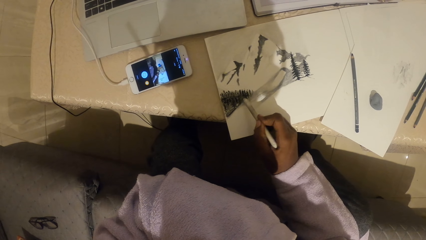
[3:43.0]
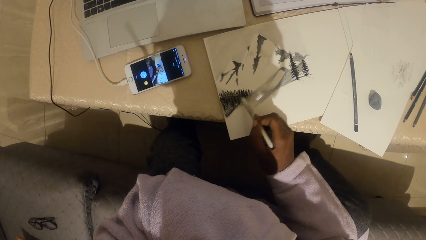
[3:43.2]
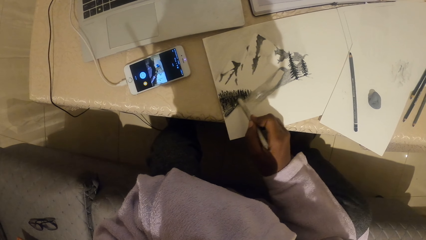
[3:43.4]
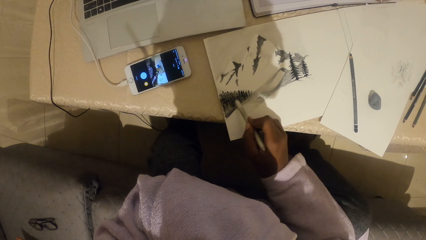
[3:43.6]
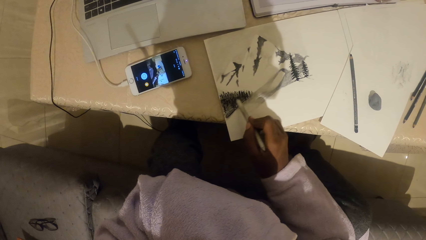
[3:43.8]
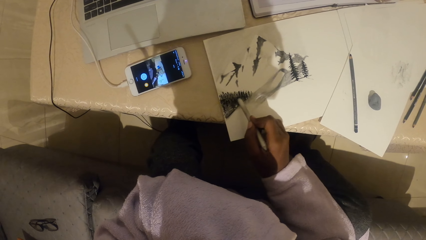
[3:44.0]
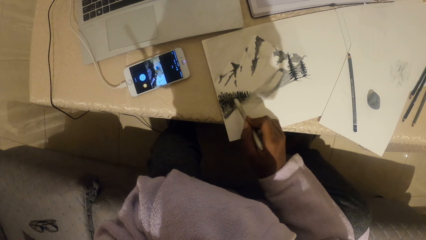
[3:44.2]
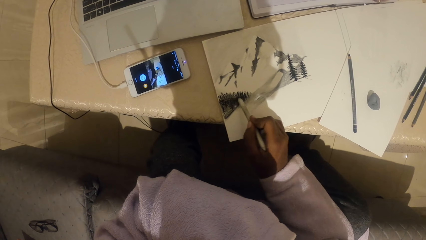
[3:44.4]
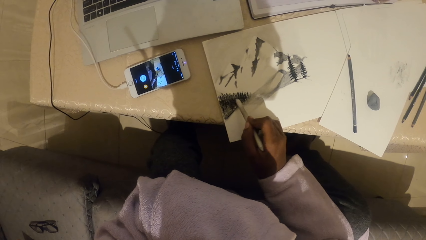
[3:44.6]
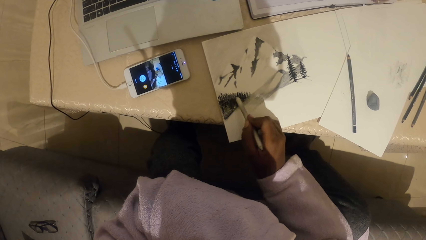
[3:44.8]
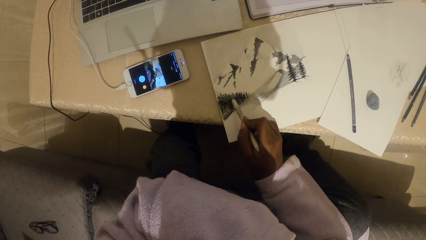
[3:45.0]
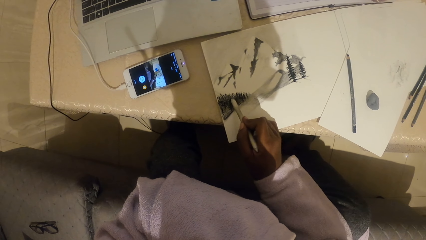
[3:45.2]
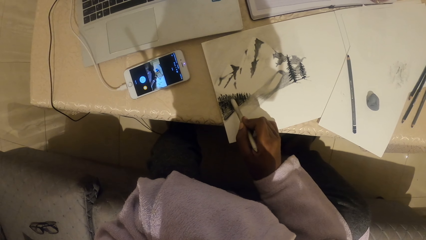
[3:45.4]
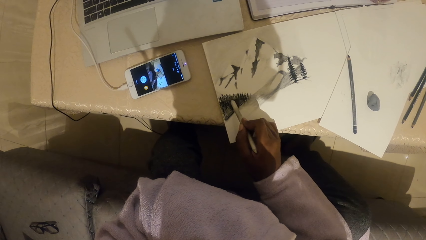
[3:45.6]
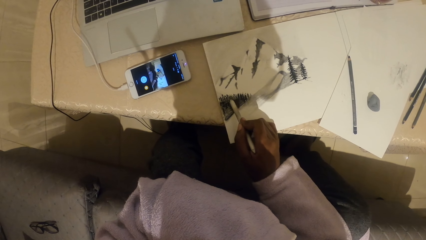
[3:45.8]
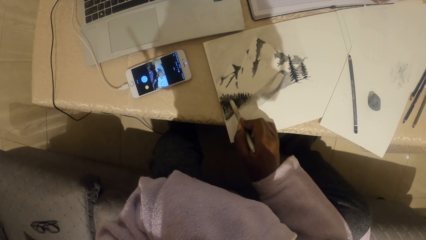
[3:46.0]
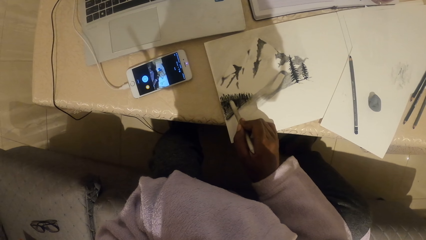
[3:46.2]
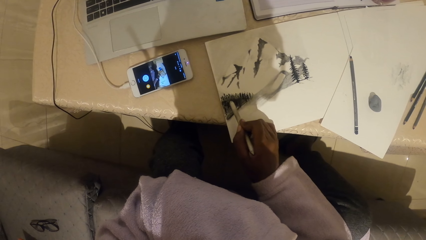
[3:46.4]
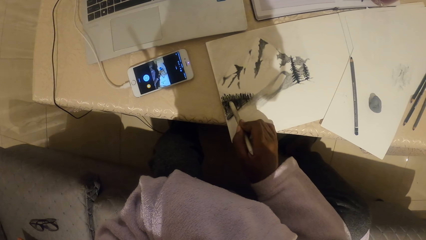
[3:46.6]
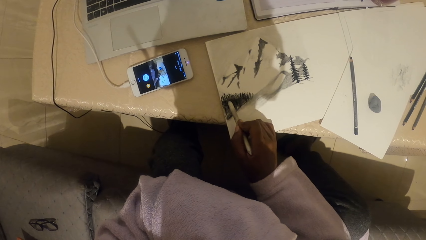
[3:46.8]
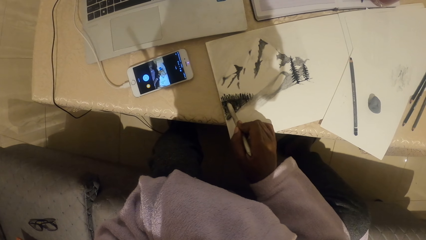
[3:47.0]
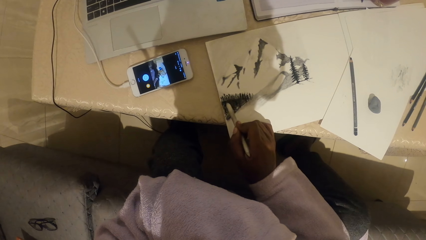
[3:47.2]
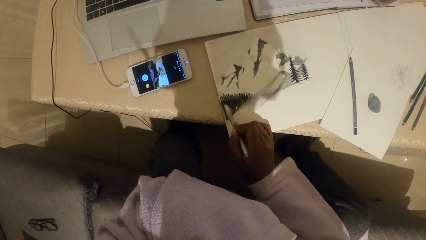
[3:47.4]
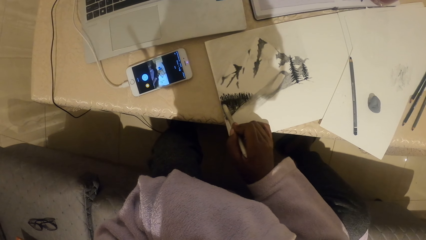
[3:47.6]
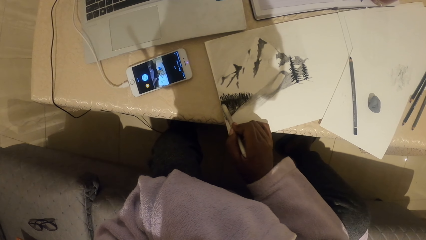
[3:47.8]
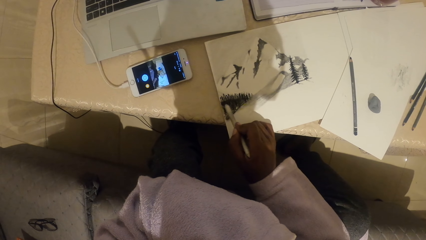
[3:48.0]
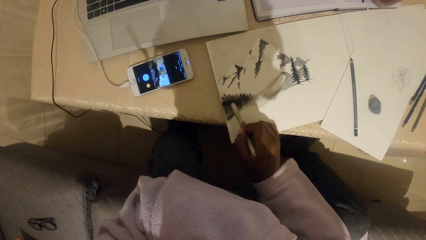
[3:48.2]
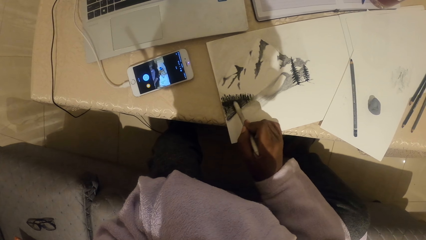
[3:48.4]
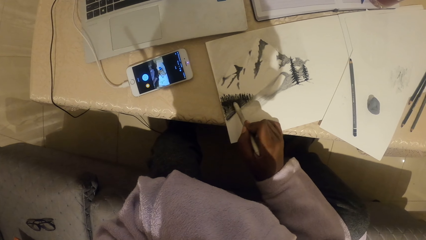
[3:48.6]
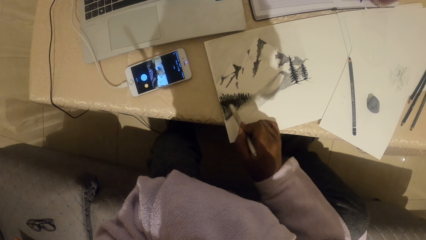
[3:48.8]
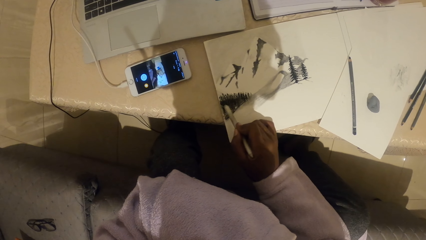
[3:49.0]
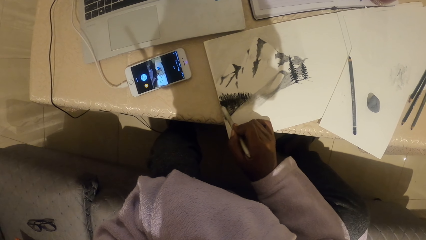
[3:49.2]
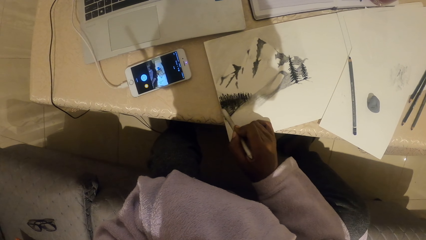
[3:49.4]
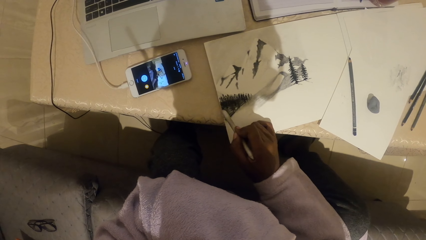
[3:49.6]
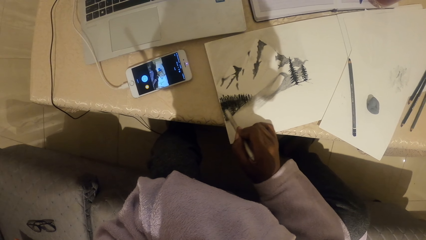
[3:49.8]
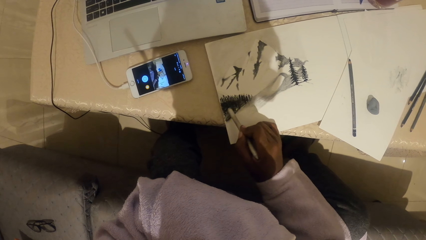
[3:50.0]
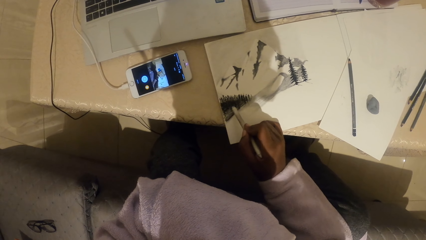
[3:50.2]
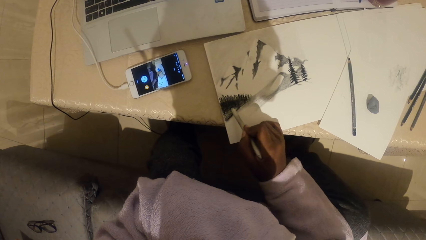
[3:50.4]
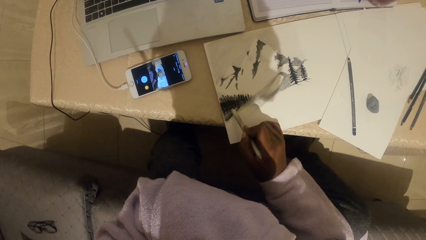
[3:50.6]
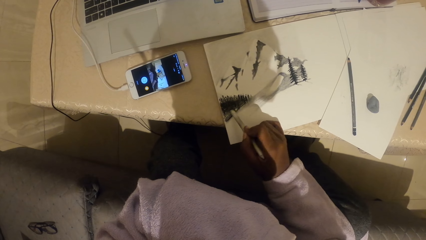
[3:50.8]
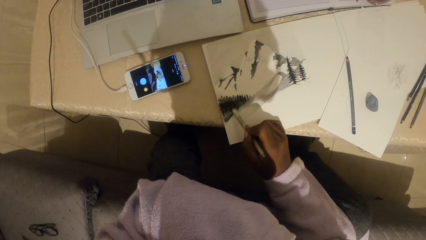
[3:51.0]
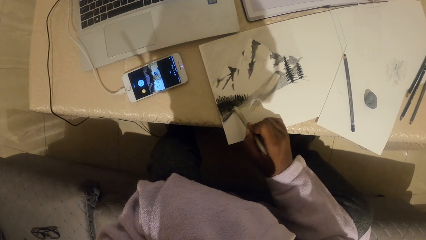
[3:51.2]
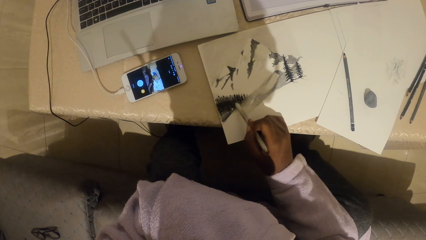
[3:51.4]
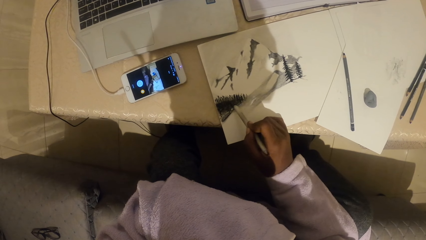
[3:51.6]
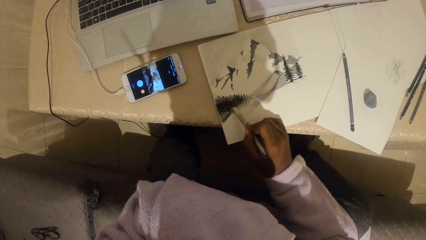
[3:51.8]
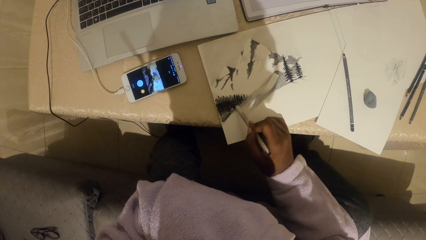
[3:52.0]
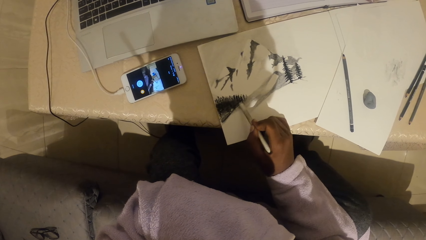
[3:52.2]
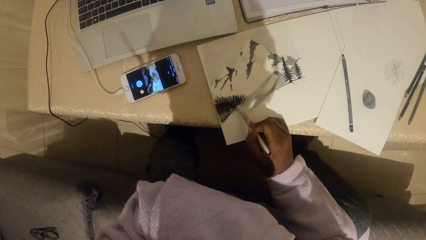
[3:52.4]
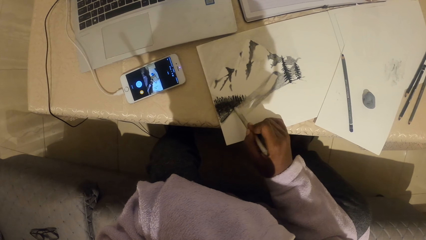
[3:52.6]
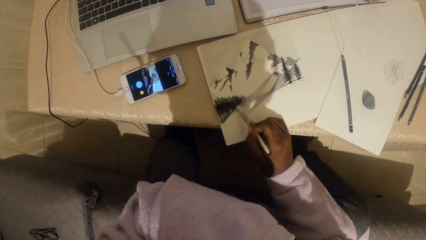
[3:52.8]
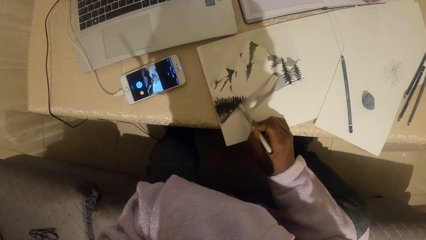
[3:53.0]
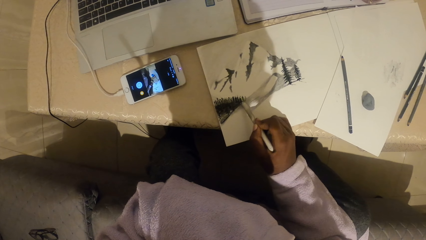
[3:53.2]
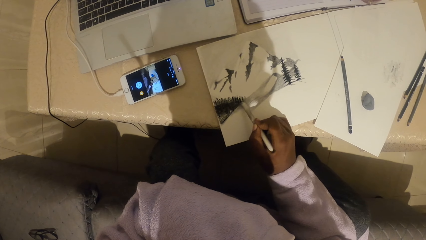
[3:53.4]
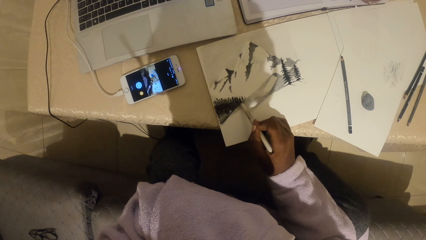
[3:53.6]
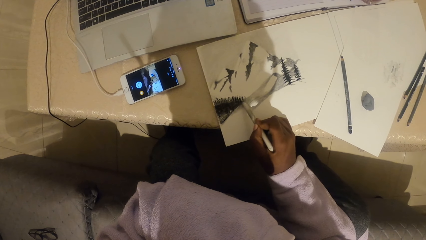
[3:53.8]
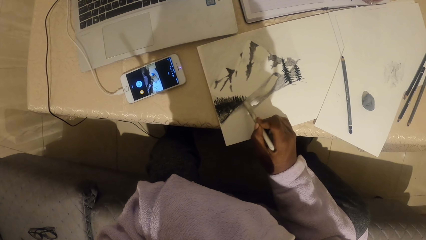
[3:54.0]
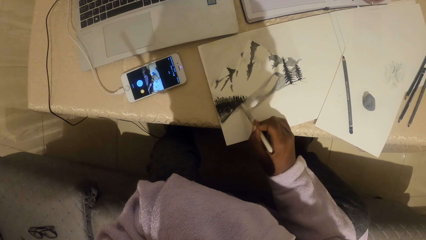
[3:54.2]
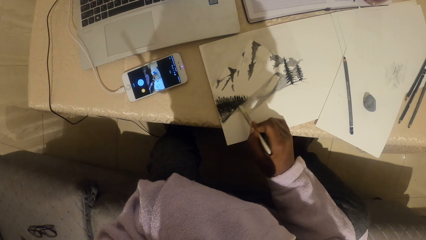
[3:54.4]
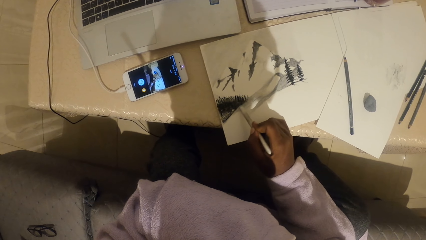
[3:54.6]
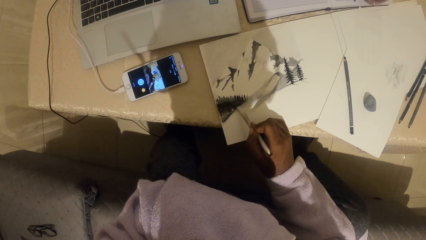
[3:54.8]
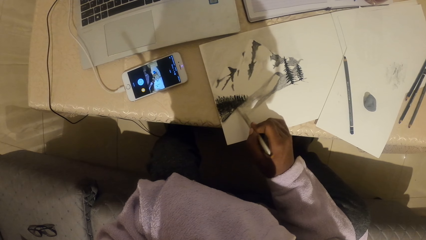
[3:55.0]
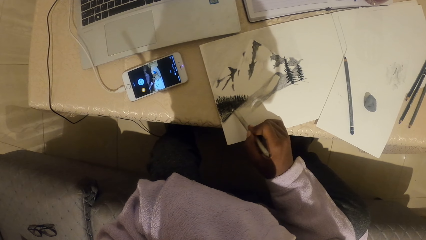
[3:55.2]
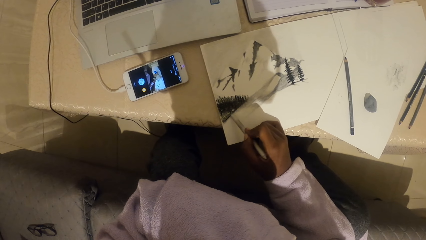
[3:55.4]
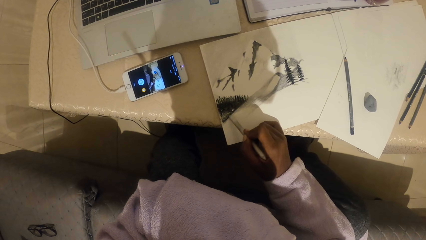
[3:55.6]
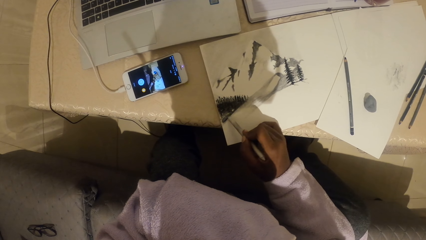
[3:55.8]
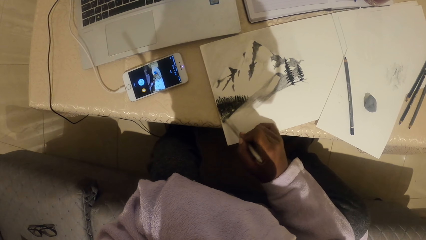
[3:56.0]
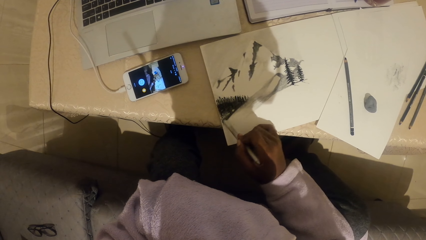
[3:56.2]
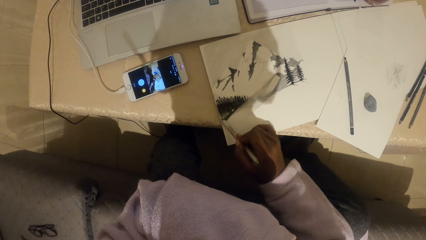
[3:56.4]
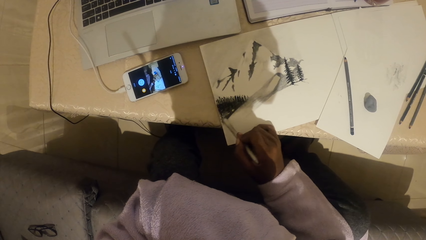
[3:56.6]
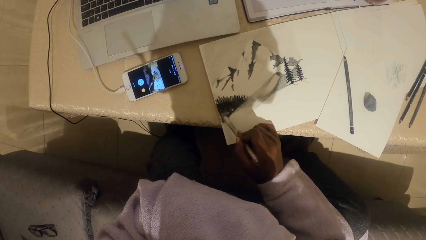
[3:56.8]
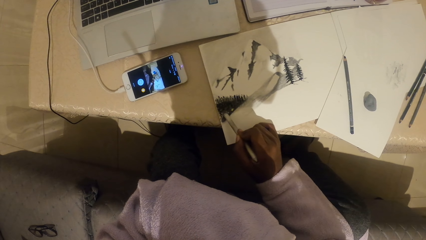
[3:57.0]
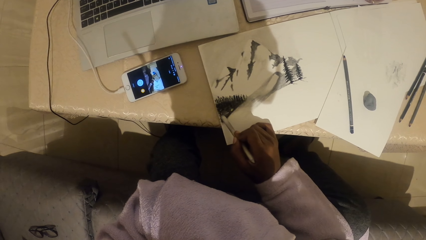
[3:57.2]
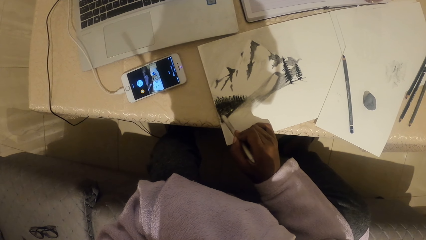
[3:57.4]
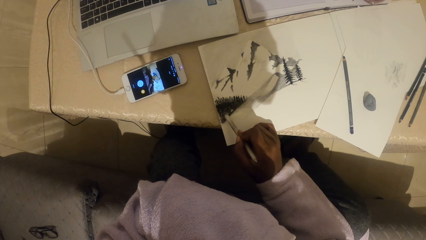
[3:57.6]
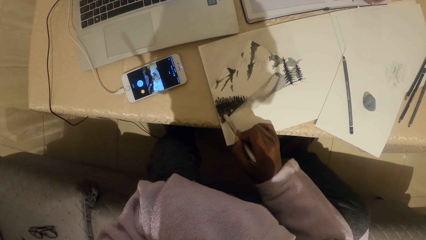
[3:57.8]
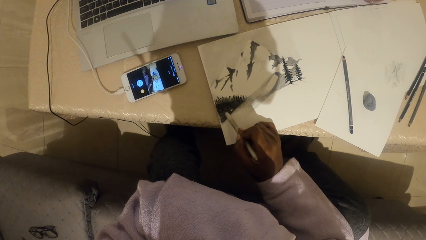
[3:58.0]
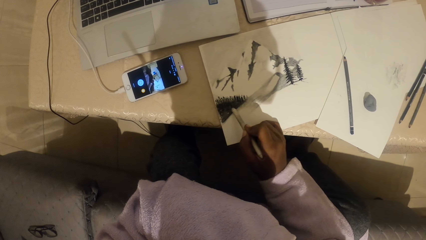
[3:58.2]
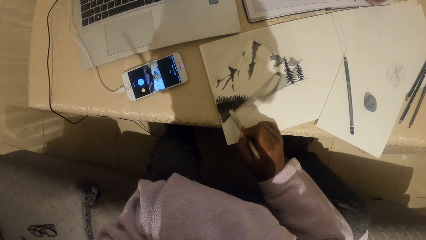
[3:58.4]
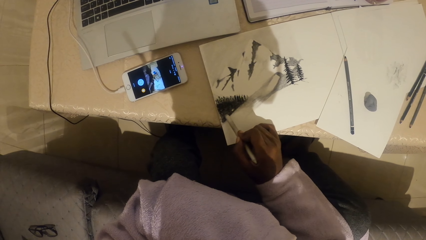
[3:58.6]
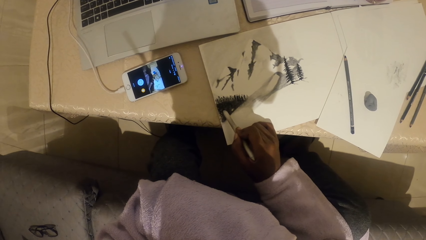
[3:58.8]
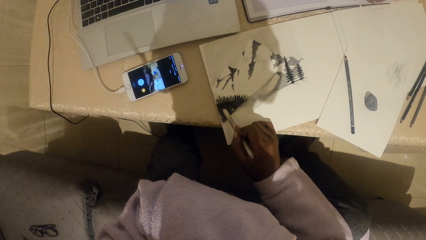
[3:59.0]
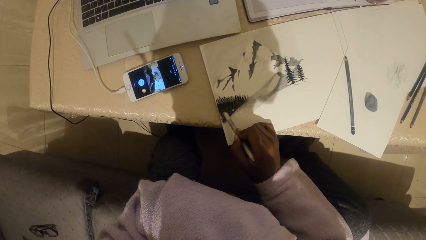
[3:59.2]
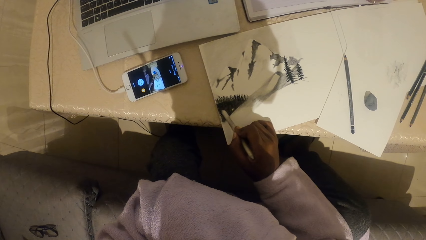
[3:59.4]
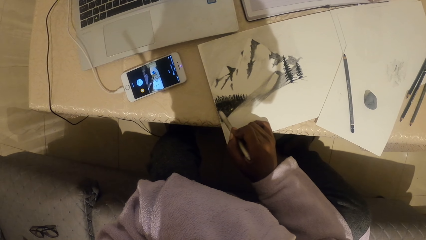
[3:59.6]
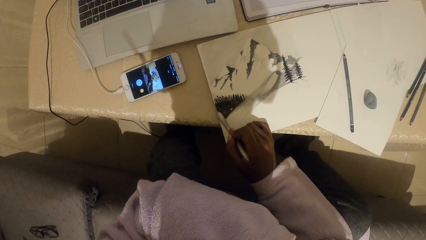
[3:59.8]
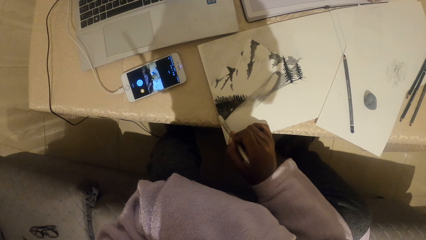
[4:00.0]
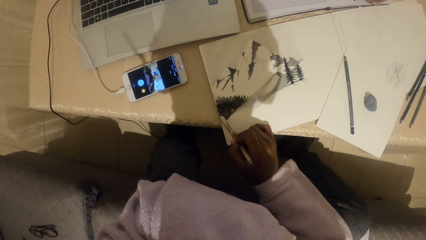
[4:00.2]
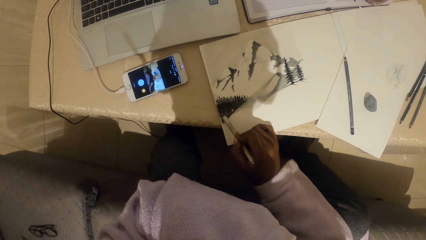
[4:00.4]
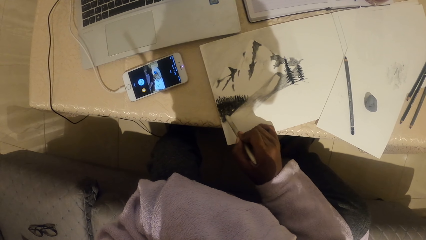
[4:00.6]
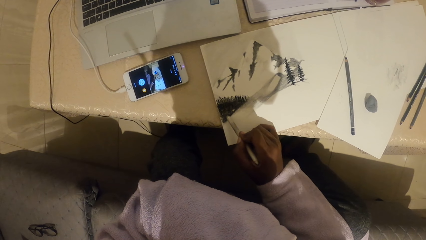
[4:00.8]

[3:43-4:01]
The camera wearer colors the diagram.
